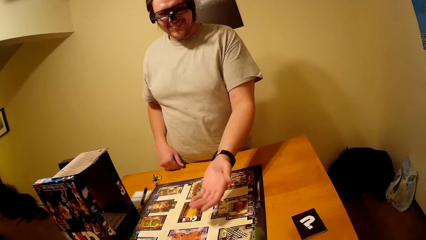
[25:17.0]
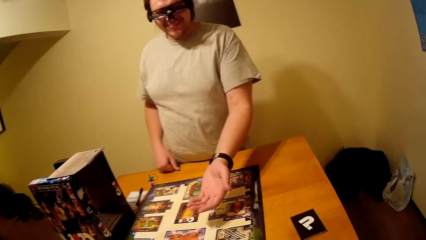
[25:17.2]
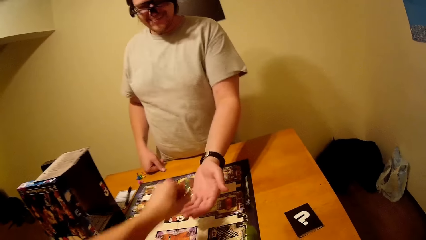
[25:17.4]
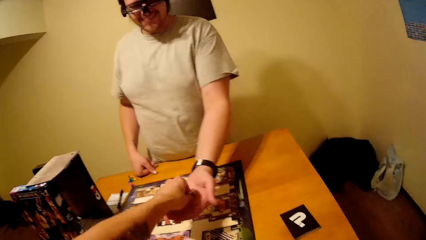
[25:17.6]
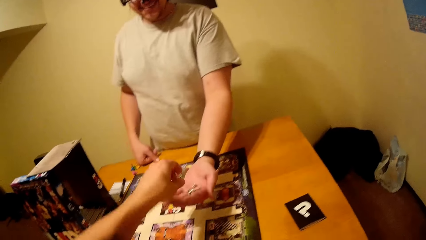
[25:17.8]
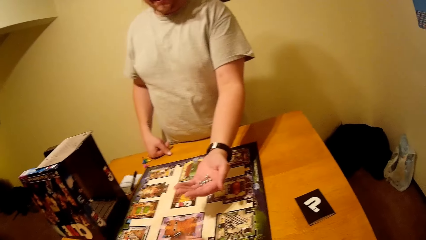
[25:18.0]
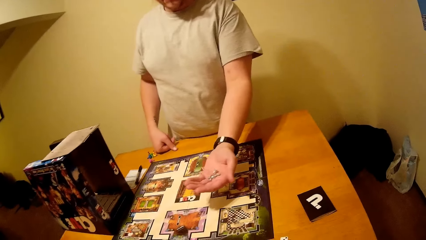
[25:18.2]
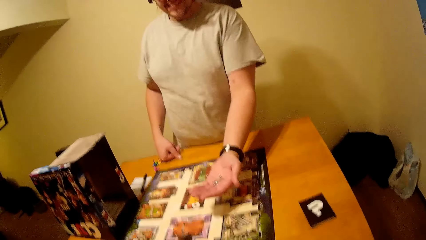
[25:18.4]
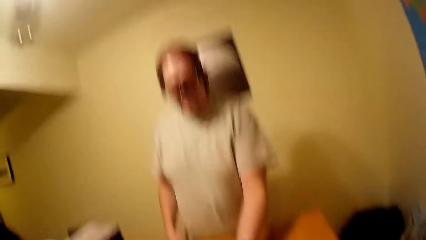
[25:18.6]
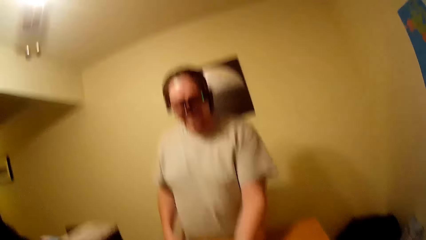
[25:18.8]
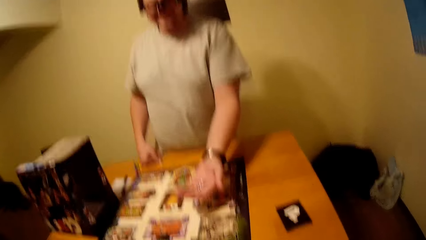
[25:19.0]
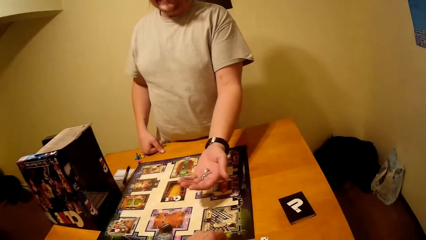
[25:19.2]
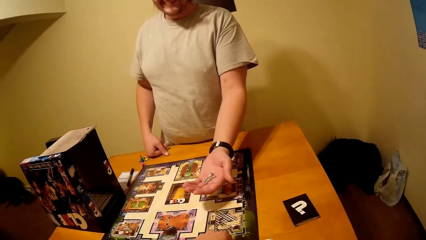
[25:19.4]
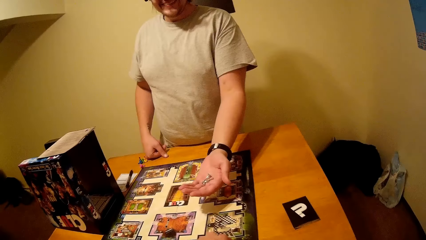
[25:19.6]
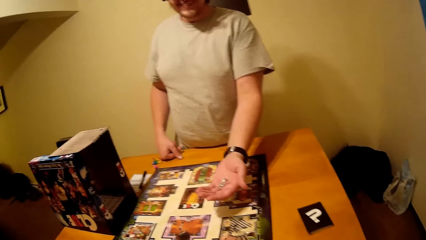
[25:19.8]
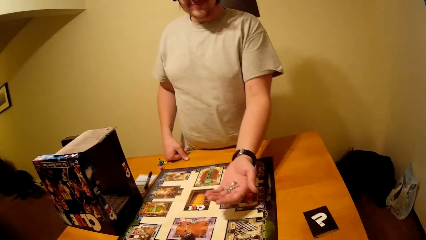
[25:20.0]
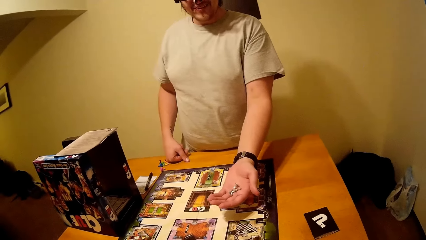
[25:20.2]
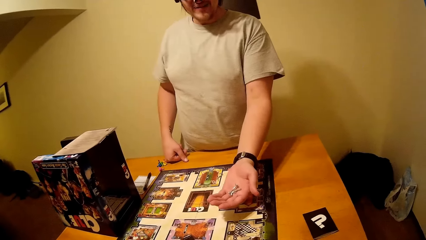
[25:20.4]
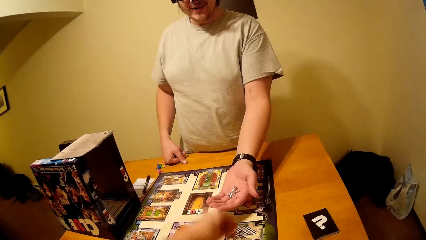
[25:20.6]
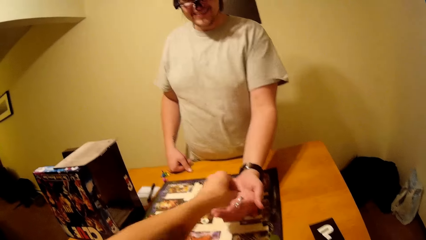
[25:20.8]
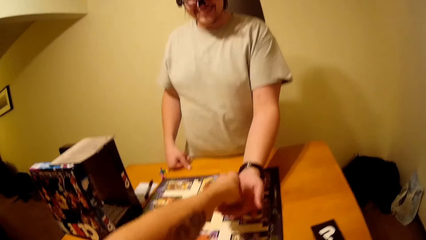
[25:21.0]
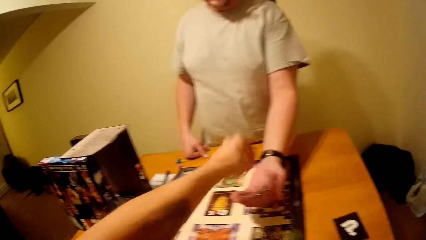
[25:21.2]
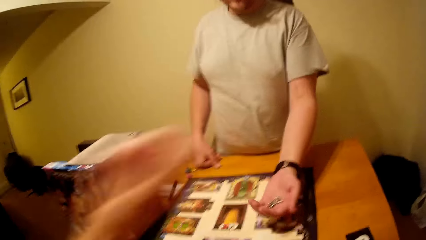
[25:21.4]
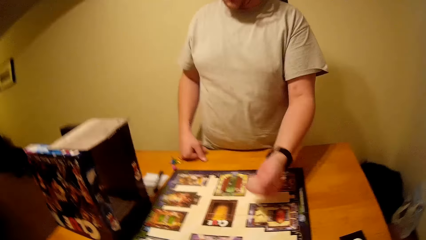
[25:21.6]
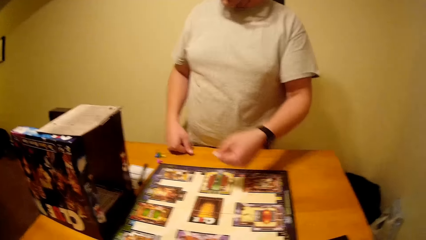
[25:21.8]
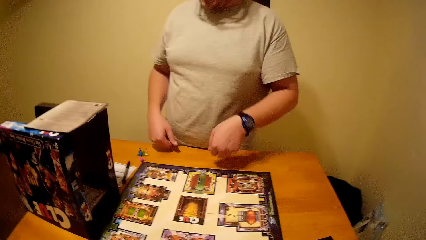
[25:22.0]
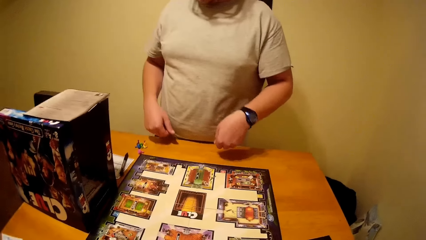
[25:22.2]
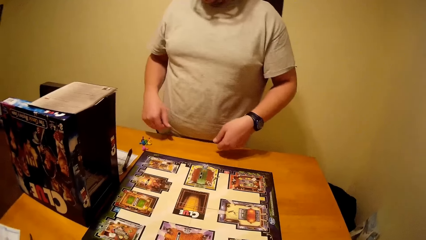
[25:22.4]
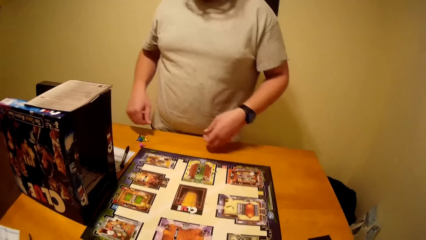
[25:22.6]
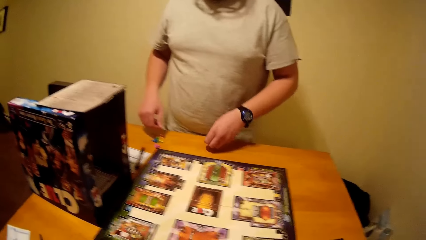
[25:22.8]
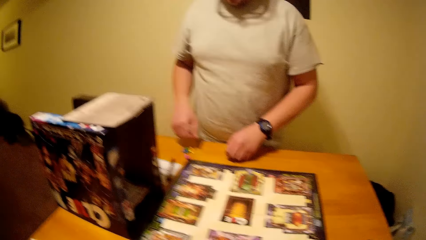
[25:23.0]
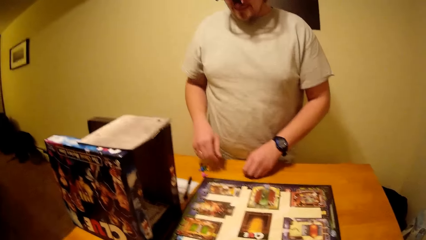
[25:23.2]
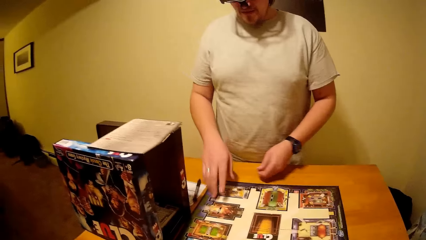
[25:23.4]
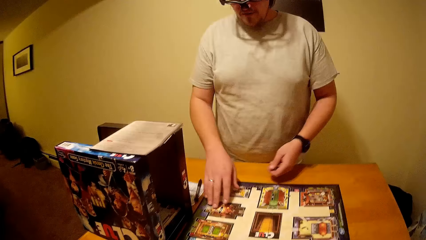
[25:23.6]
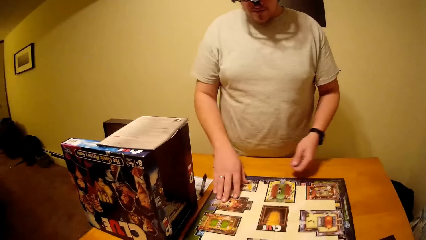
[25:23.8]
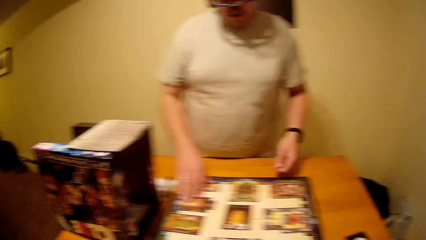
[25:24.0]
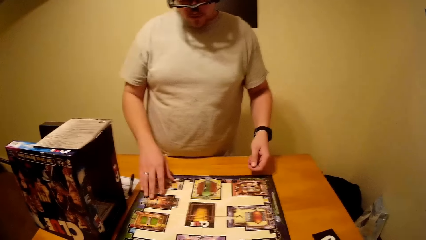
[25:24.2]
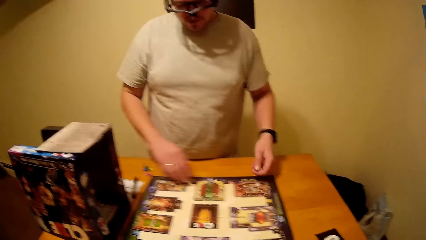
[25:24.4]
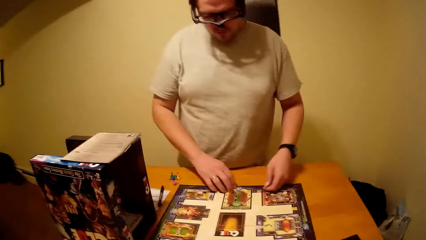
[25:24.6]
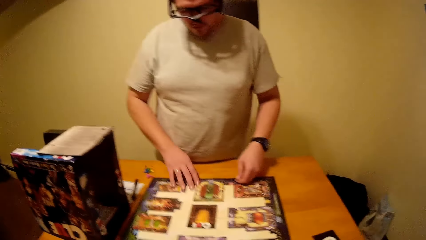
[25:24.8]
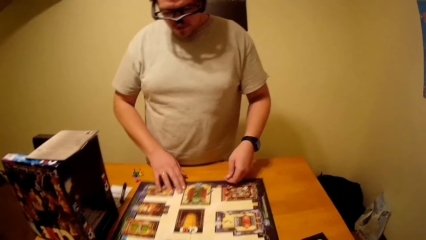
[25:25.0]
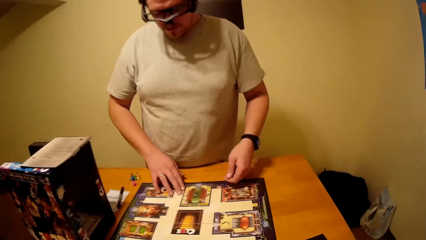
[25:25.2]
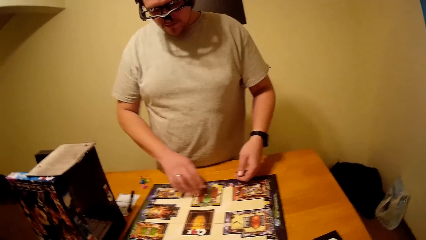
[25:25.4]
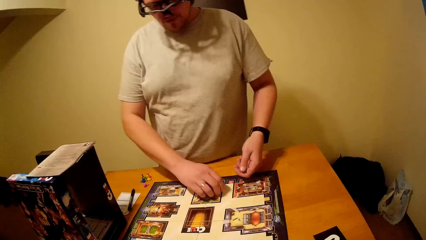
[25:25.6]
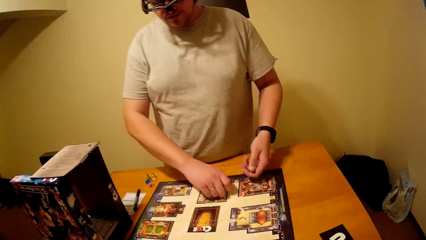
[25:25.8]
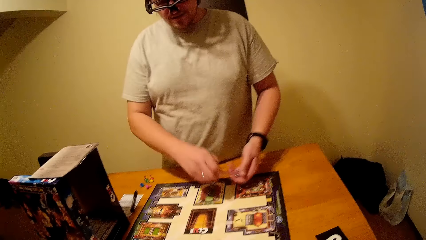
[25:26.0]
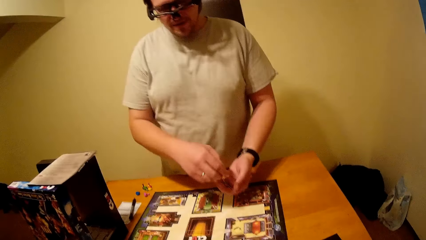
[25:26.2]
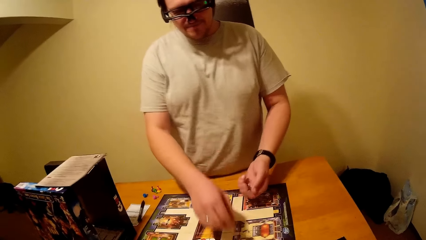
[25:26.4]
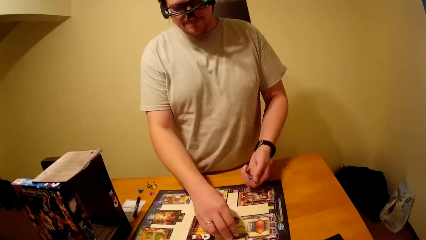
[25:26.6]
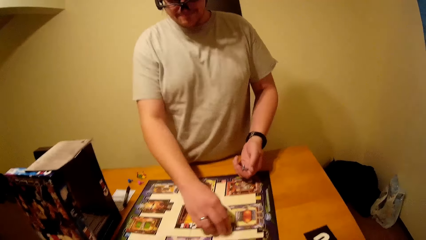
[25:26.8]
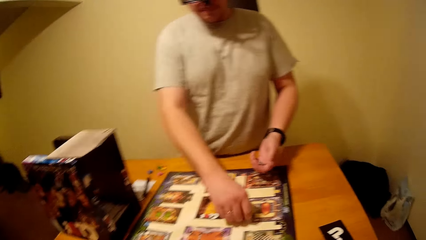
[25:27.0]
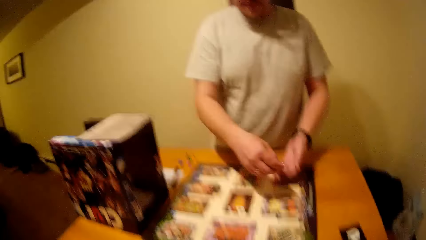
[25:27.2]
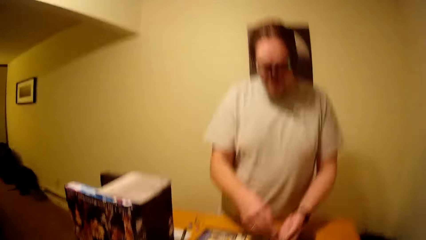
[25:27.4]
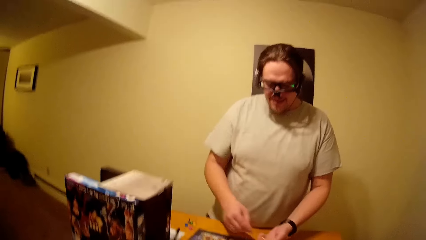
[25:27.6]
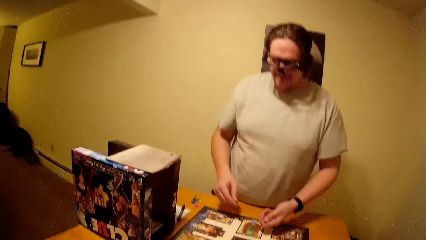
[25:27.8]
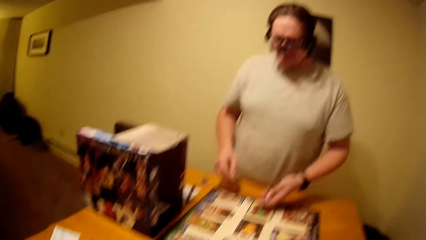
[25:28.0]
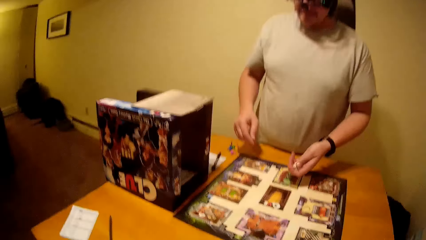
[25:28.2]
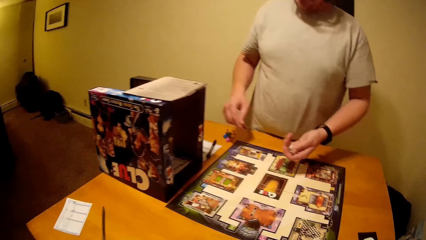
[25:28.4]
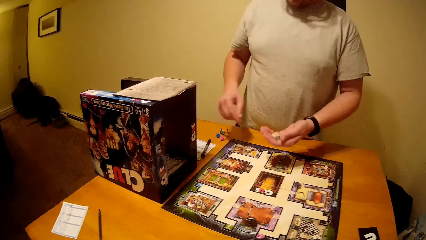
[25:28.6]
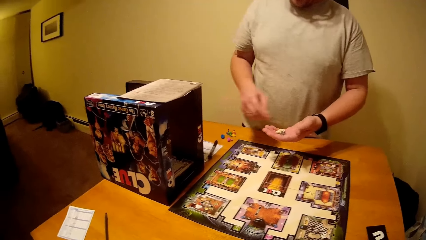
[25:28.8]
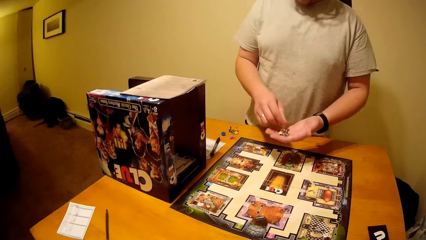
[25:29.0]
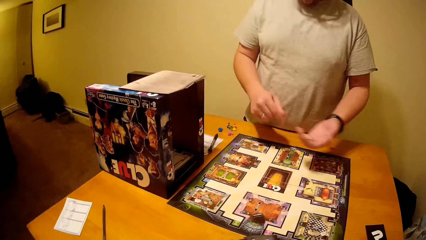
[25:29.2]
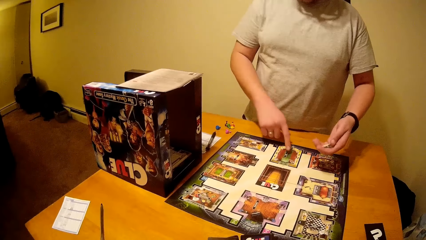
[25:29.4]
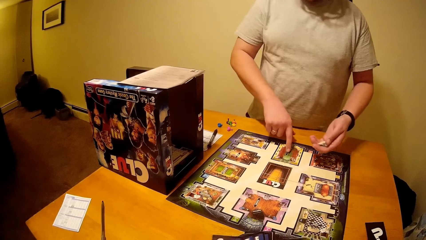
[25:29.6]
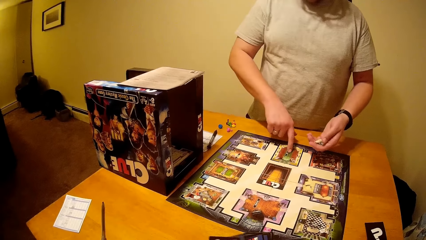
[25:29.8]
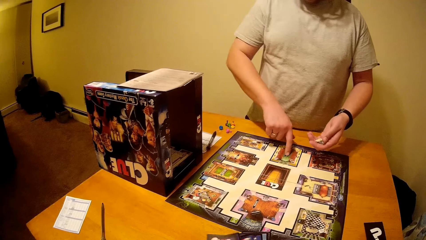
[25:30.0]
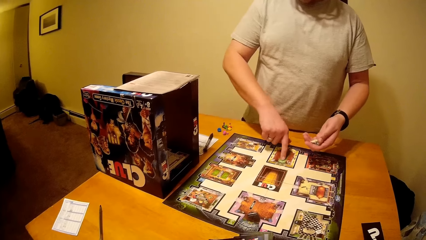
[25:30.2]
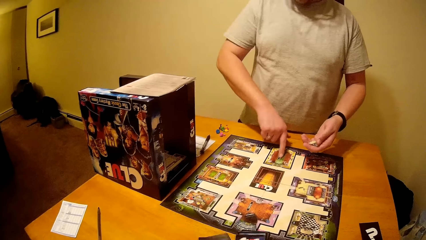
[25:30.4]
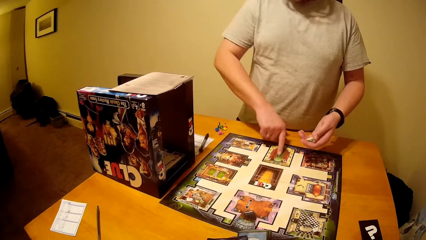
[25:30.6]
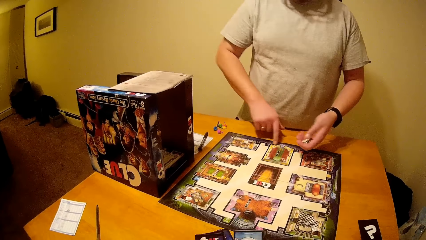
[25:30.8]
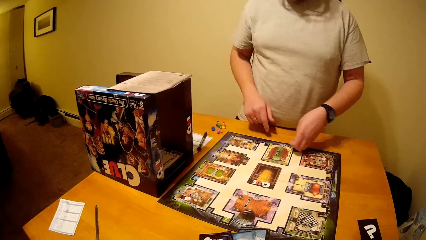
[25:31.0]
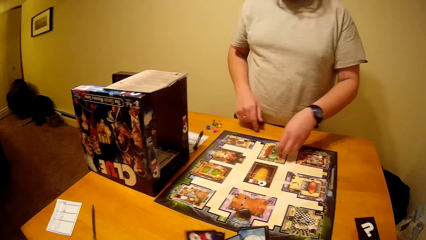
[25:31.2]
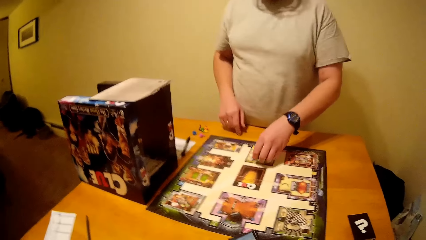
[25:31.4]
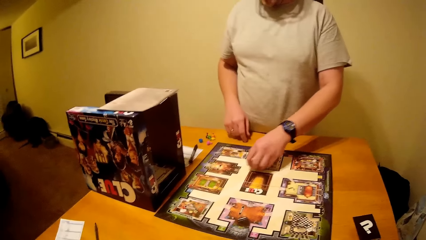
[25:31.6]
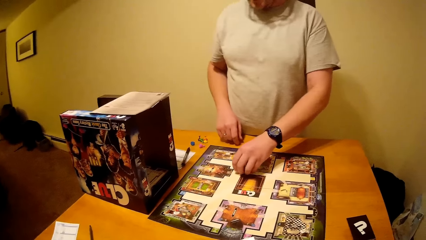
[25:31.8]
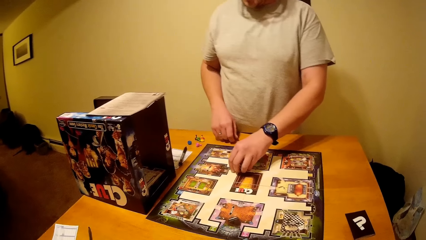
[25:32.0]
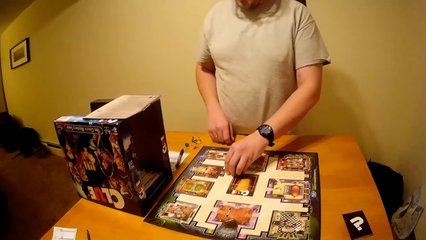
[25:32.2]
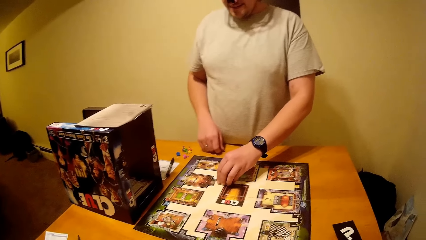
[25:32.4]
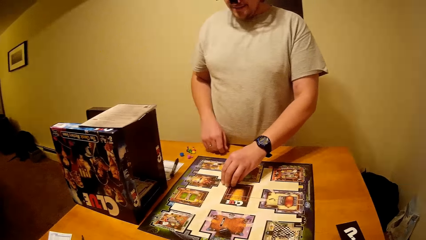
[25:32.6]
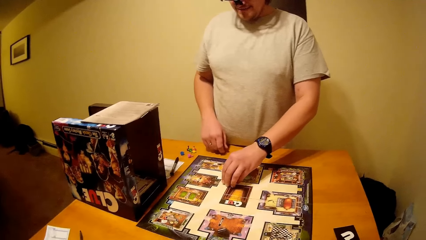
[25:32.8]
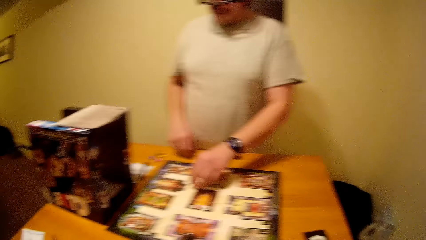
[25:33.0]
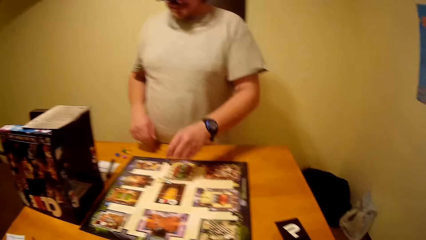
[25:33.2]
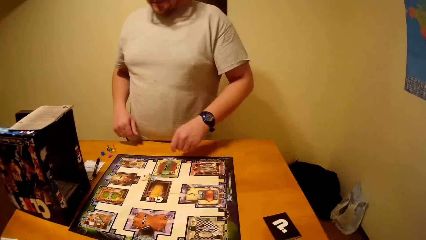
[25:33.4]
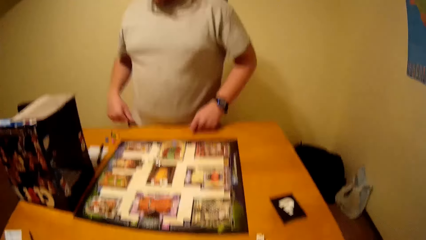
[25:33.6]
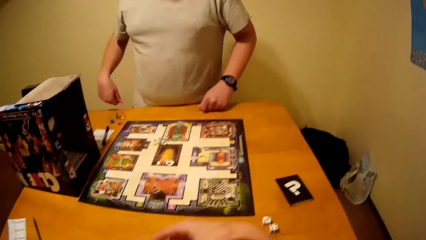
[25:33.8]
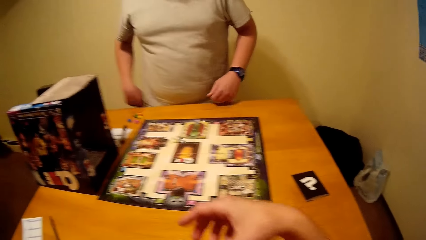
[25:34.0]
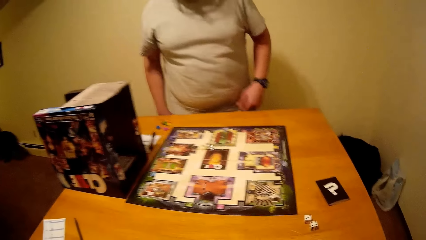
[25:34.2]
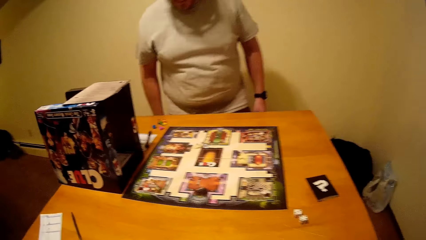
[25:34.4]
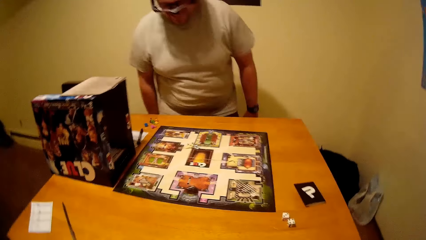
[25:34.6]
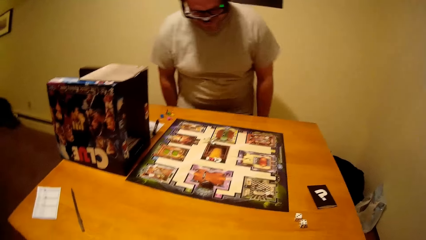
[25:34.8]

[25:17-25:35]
The camera wearer gives a man board game chips. They give the man board game chips again. The man puts the board game chips on the table. He puts the board game chips on the table again. The camera wearer places strings on the board game.
